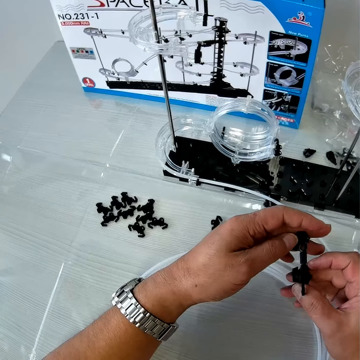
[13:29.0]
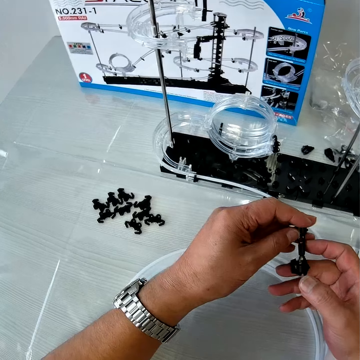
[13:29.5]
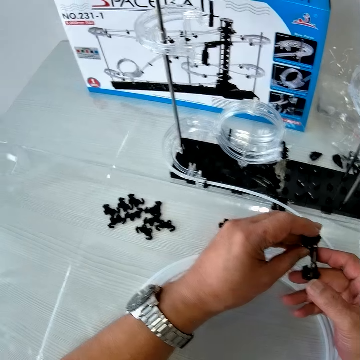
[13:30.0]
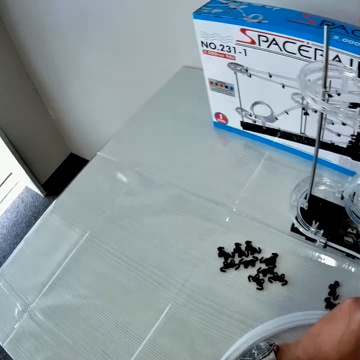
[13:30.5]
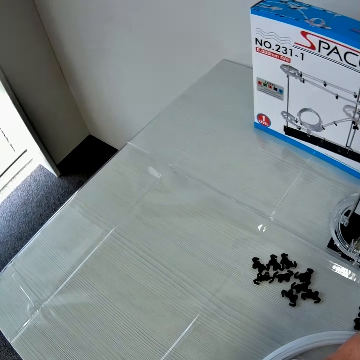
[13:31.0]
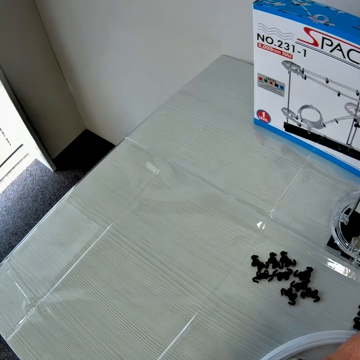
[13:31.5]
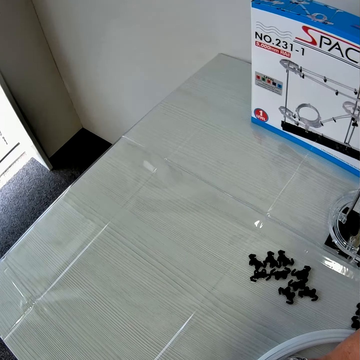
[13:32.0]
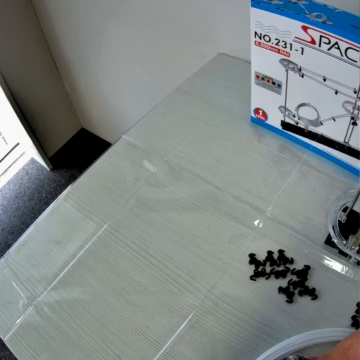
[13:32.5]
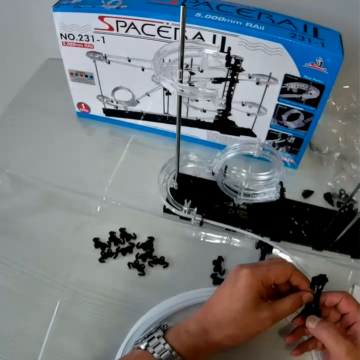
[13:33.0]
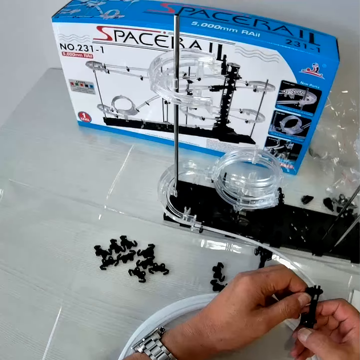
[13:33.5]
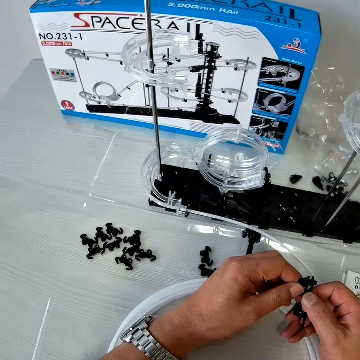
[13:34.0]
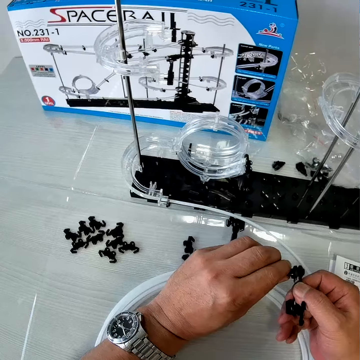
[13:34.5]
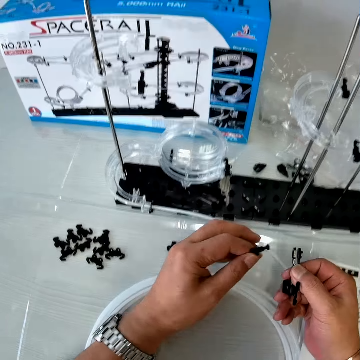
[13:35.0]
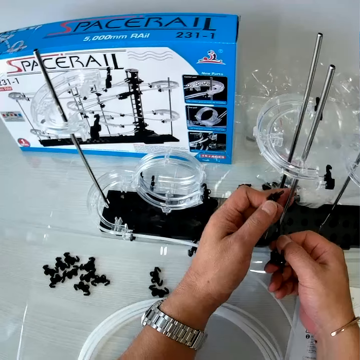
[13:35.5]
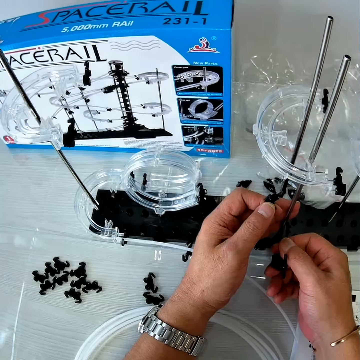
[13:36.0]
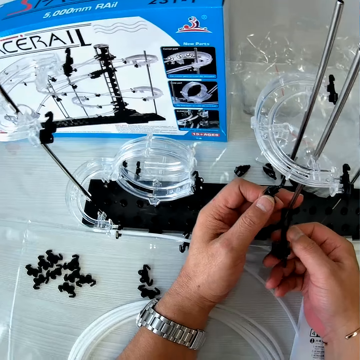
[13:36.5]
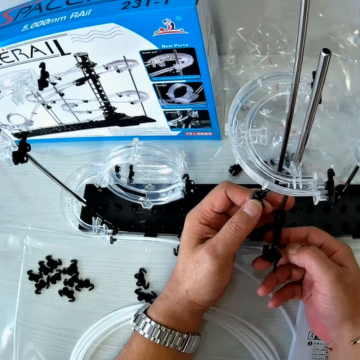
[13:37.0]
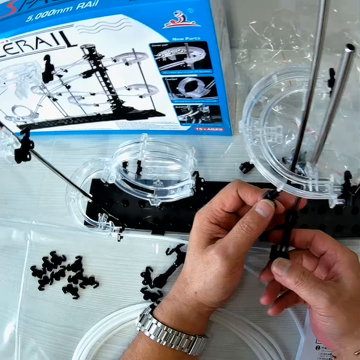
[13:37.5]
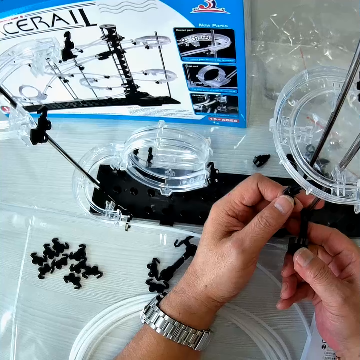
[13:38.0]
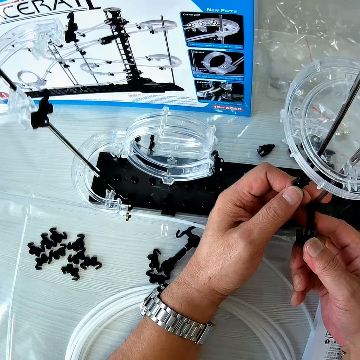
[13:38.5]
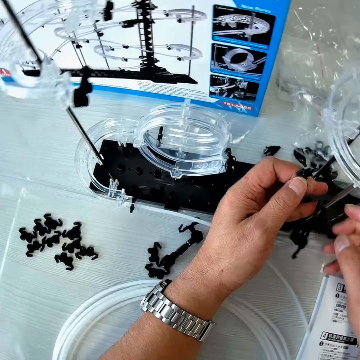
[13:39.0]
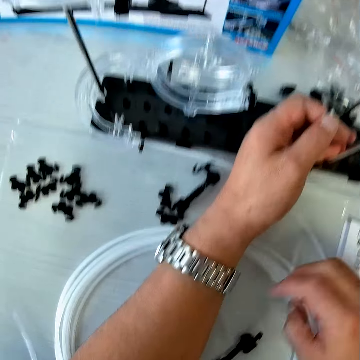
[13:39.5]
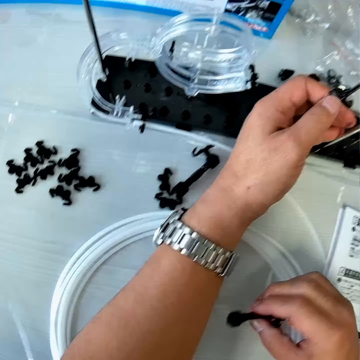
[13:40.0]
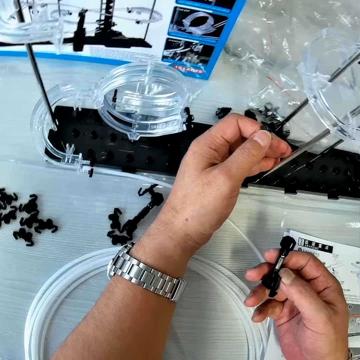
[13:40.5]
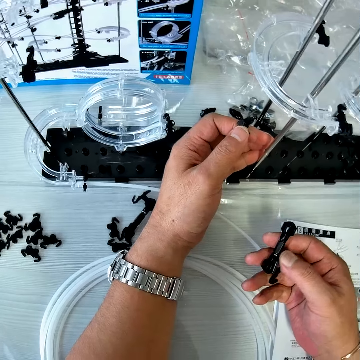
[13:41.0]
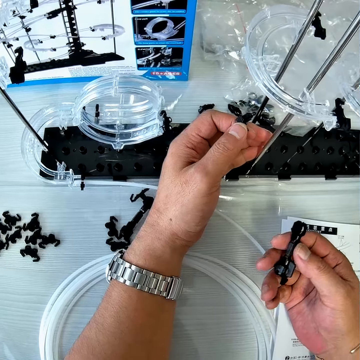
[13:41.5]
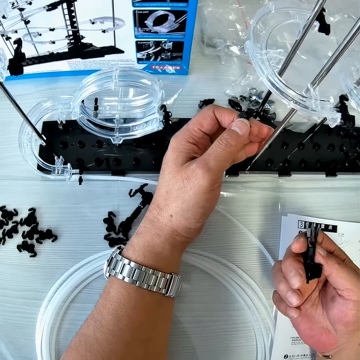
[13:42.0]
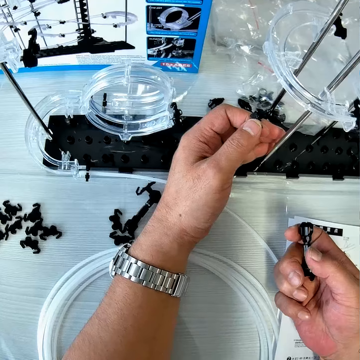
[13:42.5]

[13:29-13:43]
The camera wearer looks around the table. He holds the shaft holder and separates the shaft holder. He places the piece of the mechanical model on an iron rod of the mechanical model on the table. He holds the shaft. He drops the shaft holder. He picks the piece of the mechanical model from the table with his right hand. He checks the shaft holder.

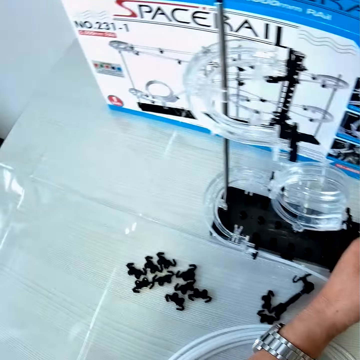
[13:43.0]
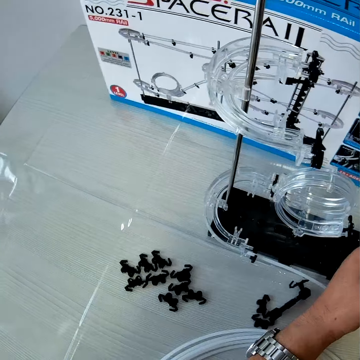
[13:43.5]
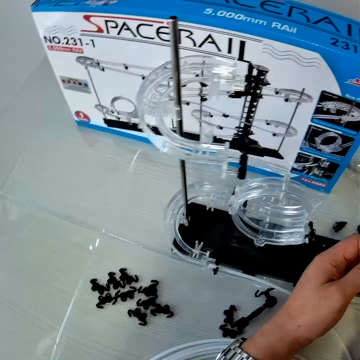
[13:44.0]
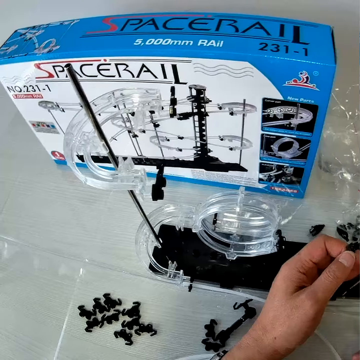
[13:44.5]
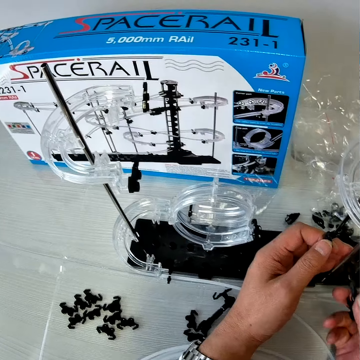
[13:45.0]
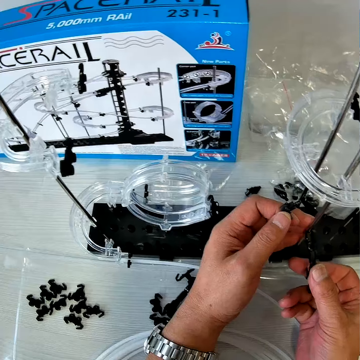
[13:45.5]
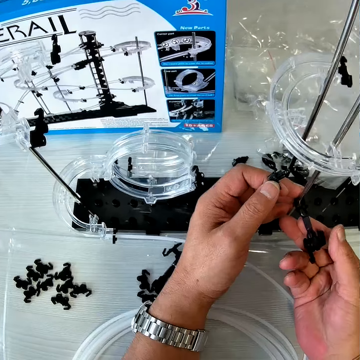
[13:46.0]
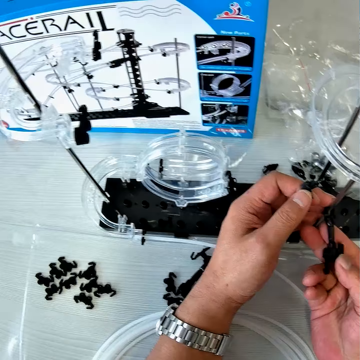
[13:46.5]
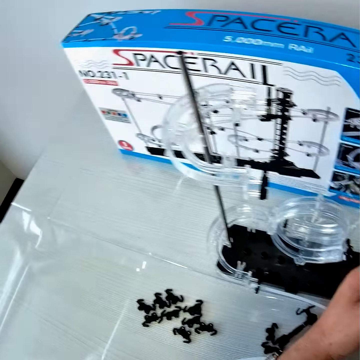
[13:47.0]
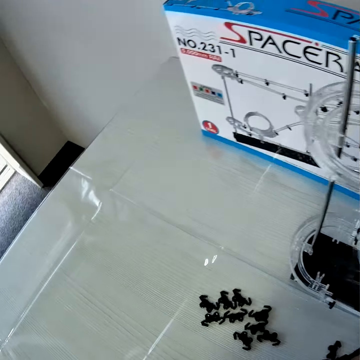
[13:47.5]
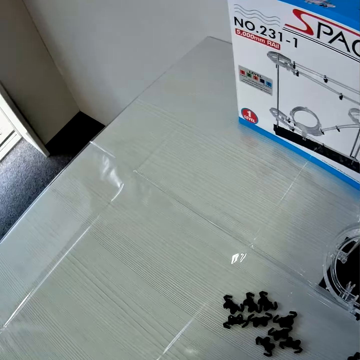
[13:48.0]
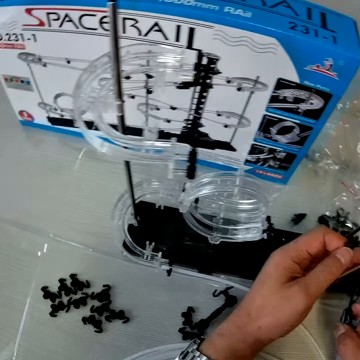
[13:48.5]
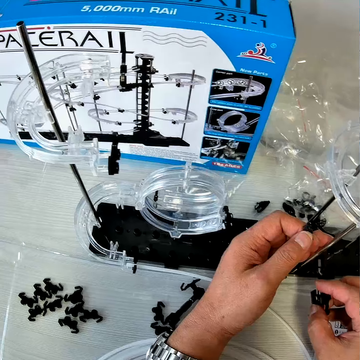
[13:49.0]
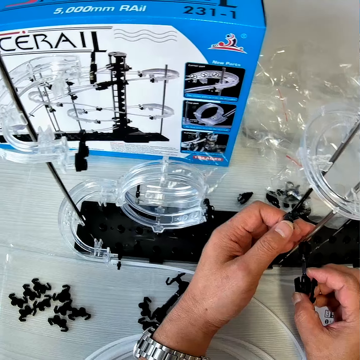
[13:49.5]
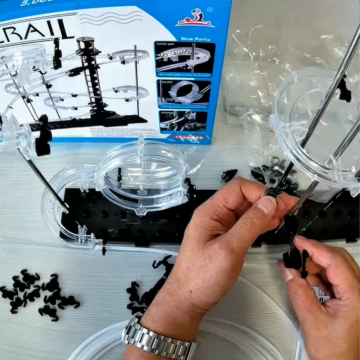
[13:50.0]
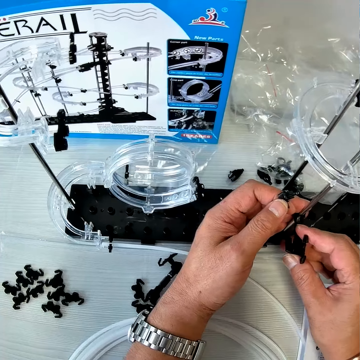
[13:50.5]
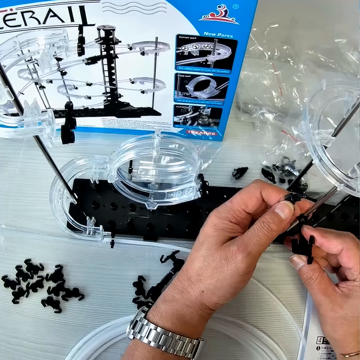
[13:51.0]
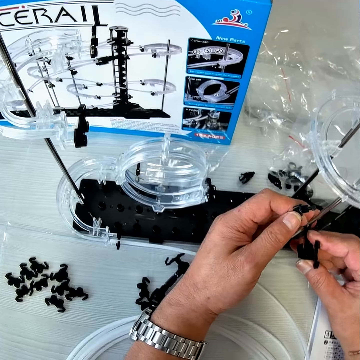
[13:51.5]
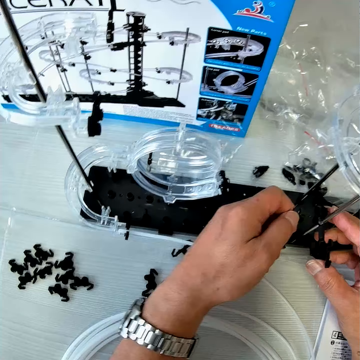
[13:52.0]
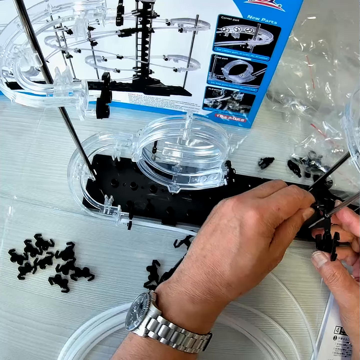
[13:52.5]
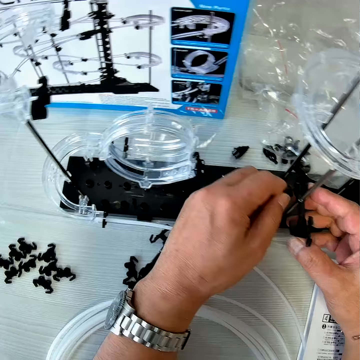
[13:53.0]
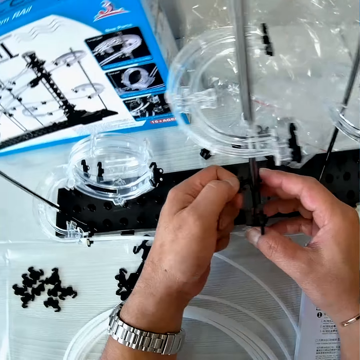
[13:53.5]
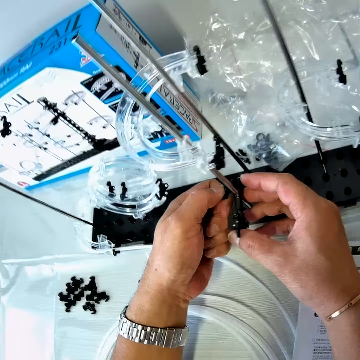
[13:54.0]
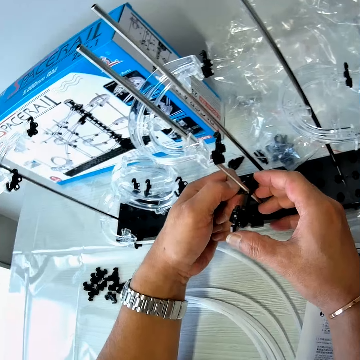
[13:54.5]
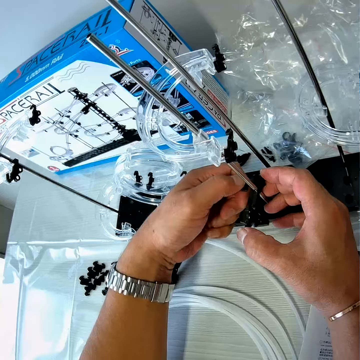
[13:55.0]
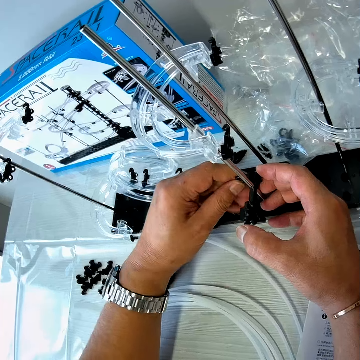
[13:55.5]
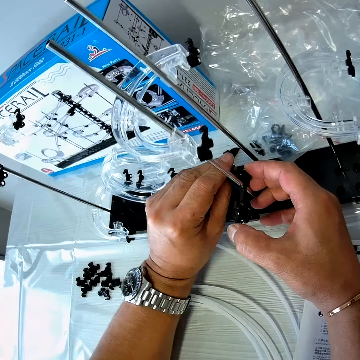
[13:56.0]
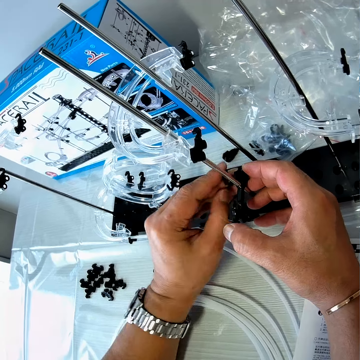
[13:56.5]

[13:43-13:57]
The camera wearer looks around the table. He moves his hand towards the space rail. He attaches the arm handle to the shaft. He looks away from the space rail, stares at the Lego pieces and looks at the space rail. He pushes the Lego into the space rail. He holds the pole with his other hand. He lets go of the pole. He attaches the arm to the arm handle on the shaft. He pushes the Lego piece into the space rail.

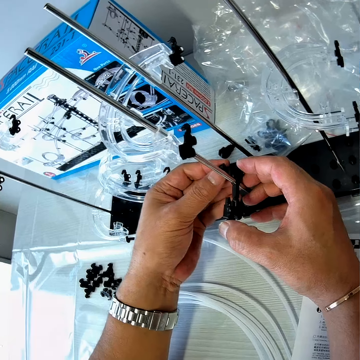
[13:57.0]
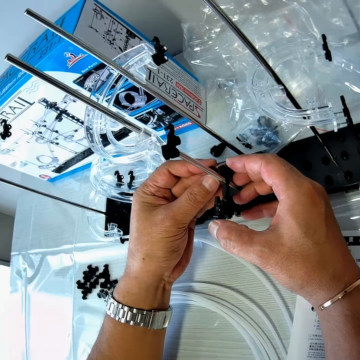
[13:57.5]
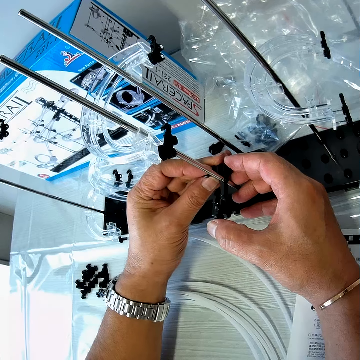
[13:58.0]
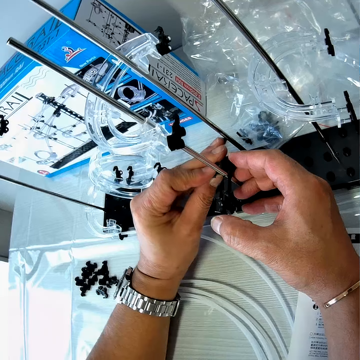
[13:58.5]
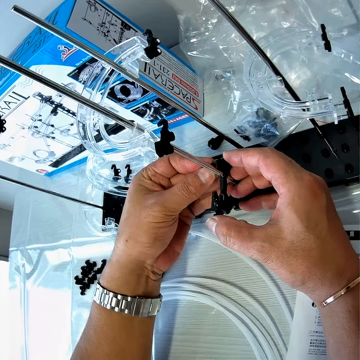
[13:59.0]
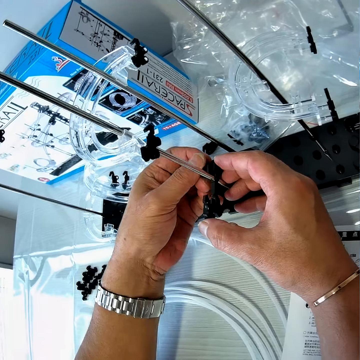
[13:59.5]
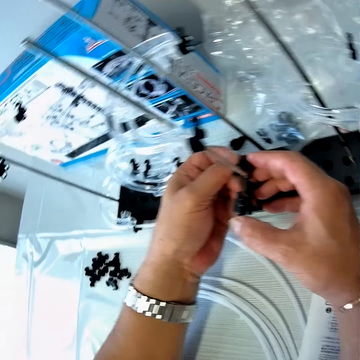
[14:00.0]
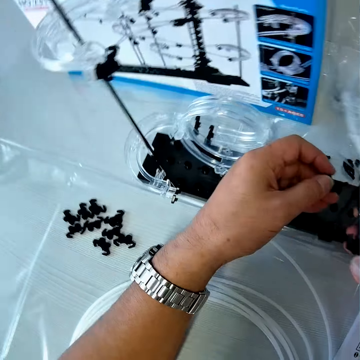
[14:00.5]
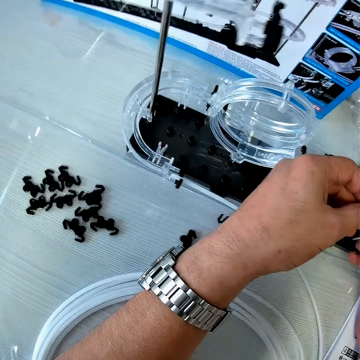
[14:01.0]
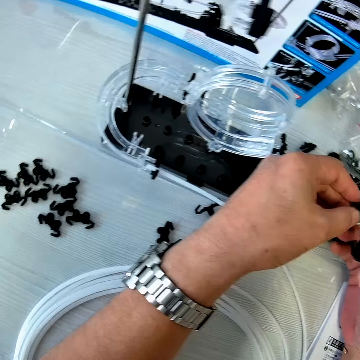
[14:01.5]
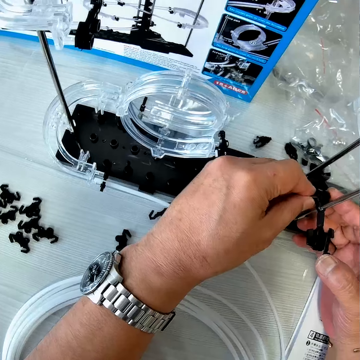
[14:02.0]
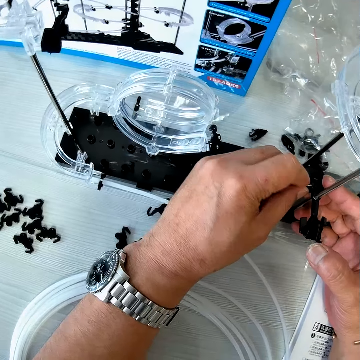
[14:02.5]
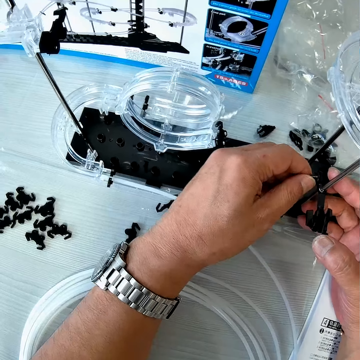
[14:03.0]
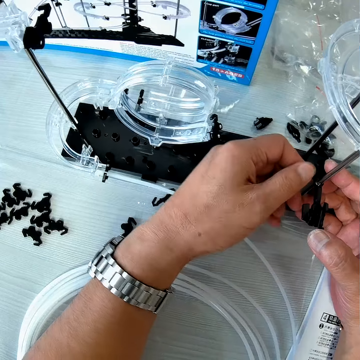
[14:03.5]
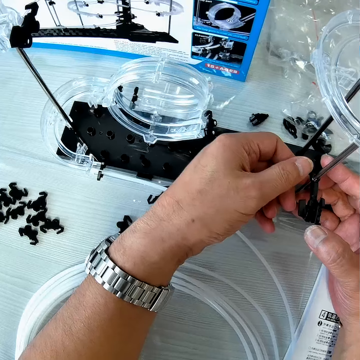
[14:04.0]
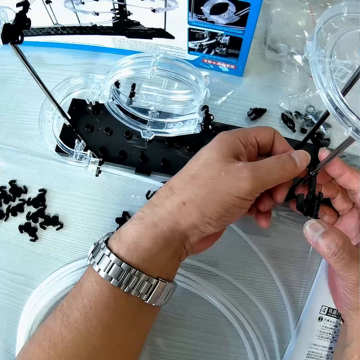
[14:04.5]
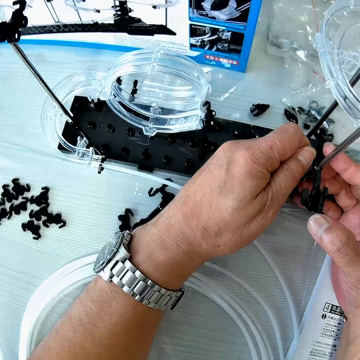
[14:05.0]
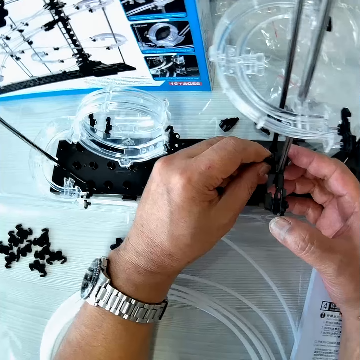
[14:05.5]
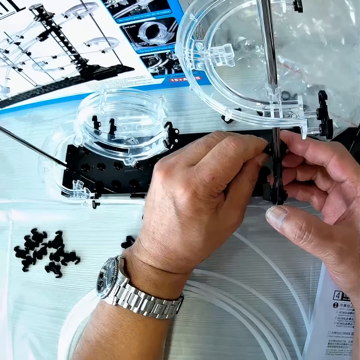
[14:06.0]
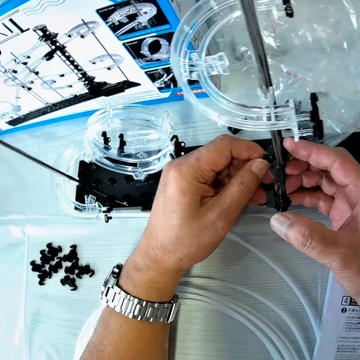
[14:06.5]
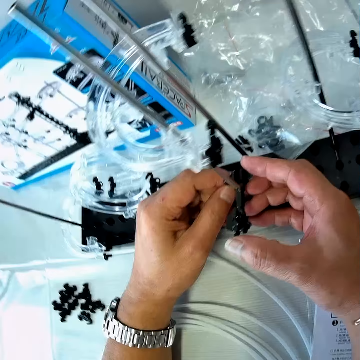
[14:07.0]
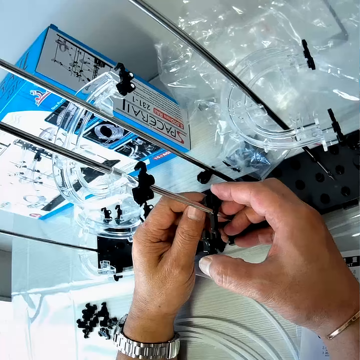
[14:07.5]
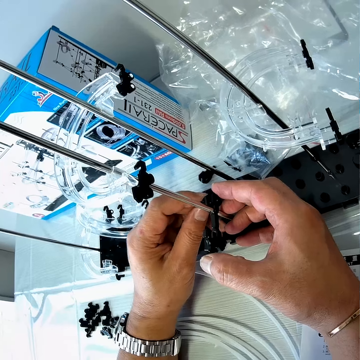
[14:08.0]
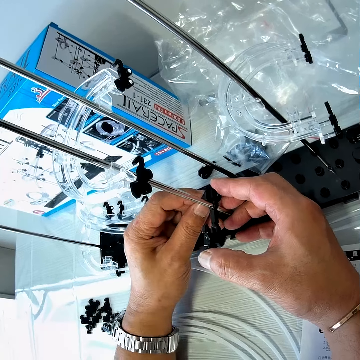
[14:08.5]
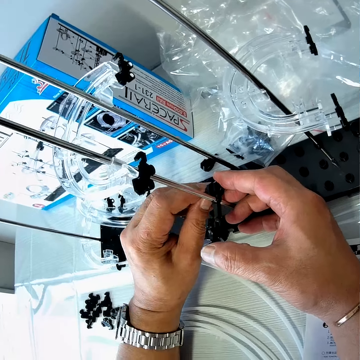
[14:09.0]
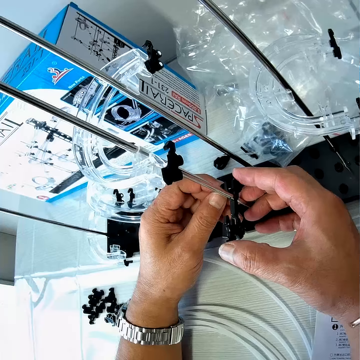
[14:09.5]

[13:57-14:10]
The camera wearer looks away from the space rail. They stare at the Lego pieces on the table. They look at the space rail. They push the Lego piece into the space rail.
